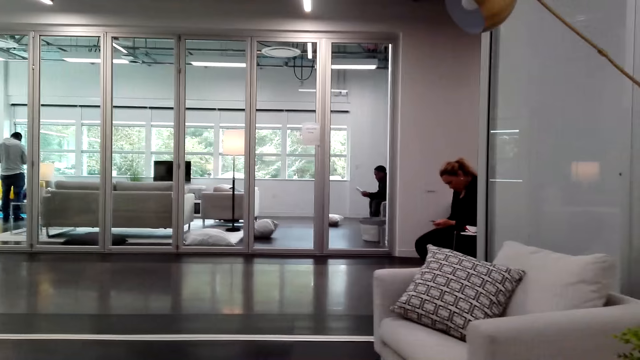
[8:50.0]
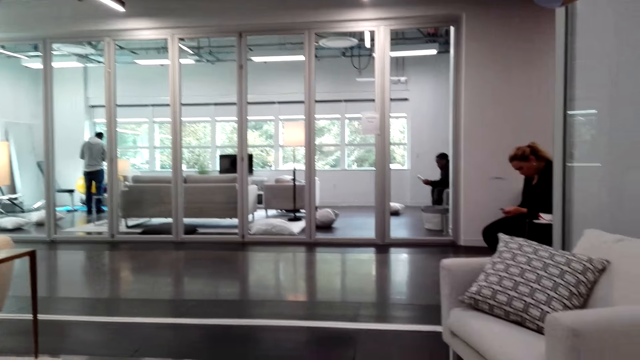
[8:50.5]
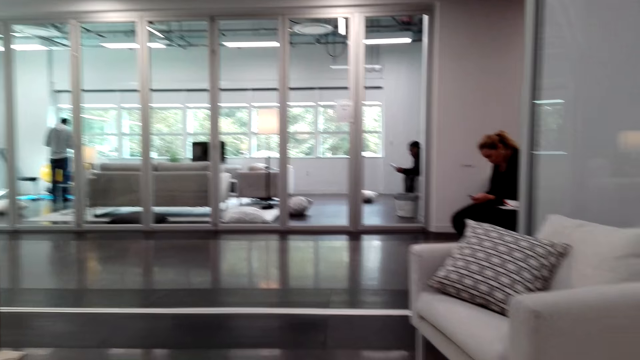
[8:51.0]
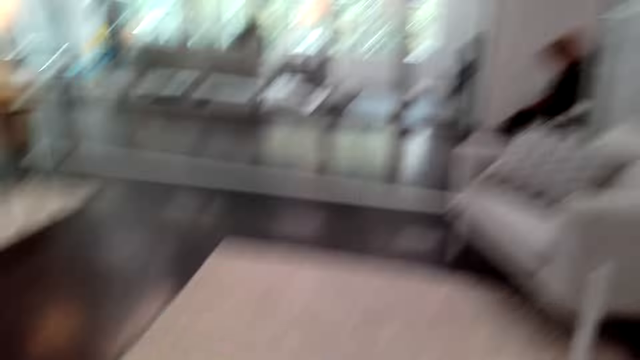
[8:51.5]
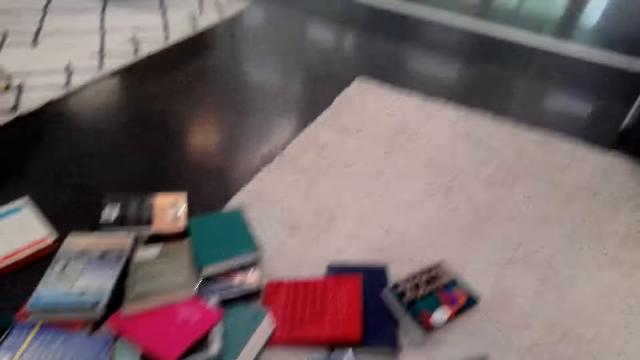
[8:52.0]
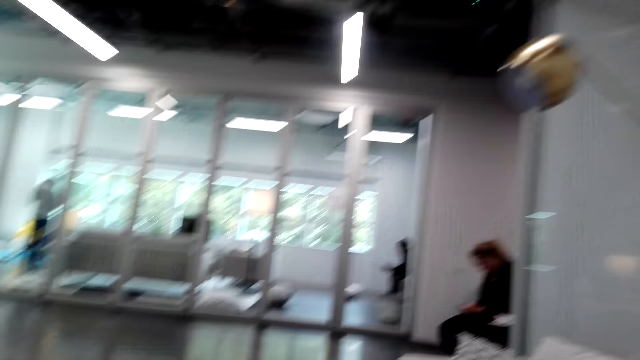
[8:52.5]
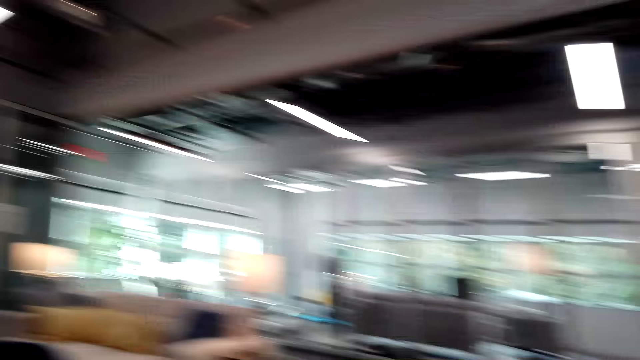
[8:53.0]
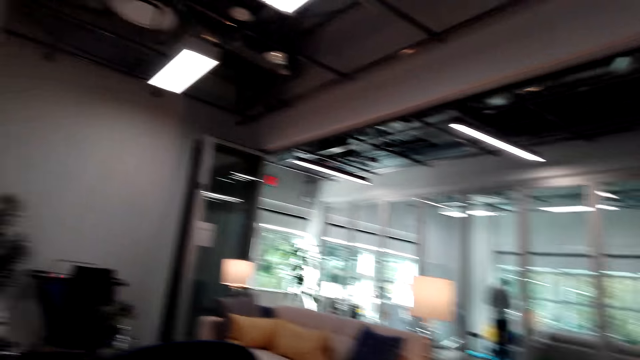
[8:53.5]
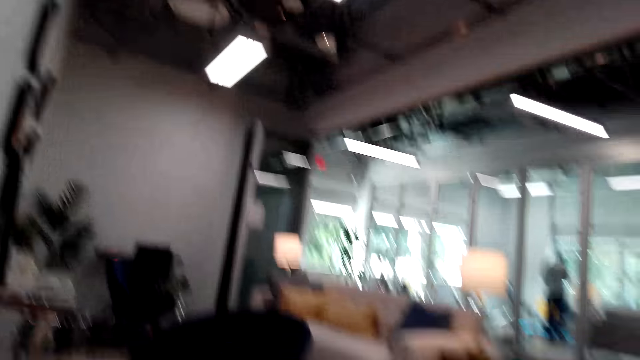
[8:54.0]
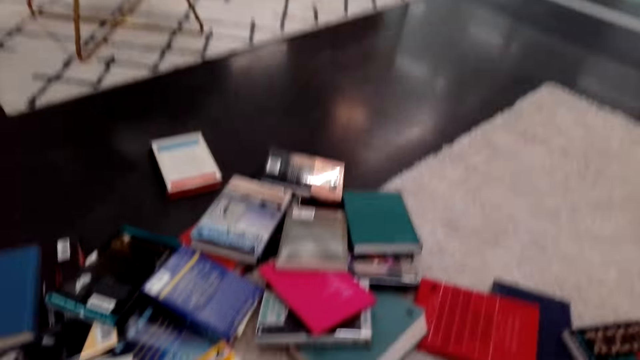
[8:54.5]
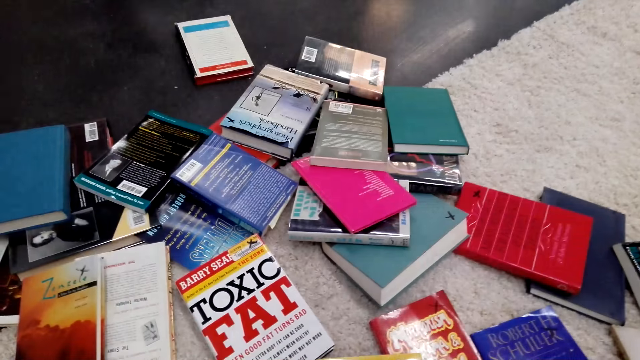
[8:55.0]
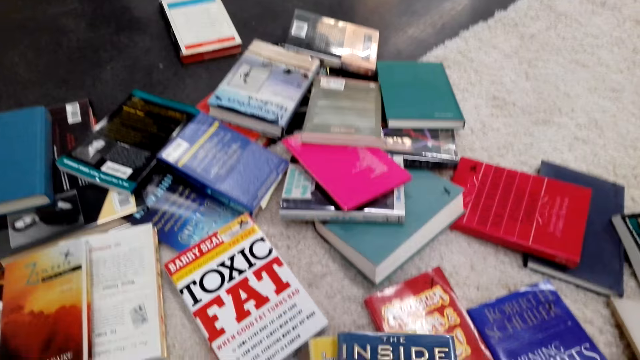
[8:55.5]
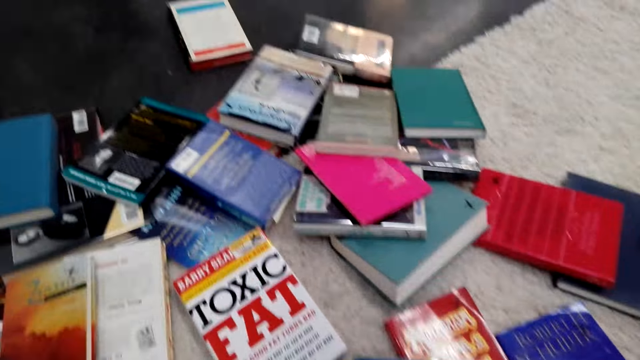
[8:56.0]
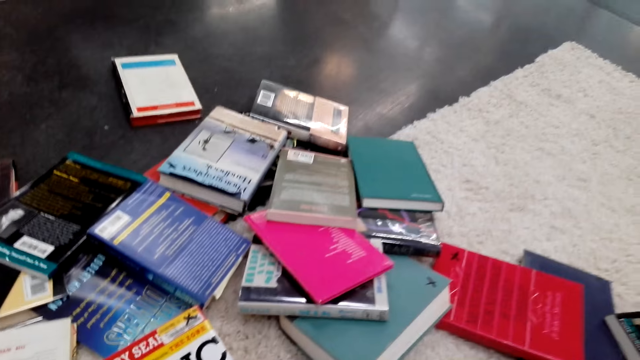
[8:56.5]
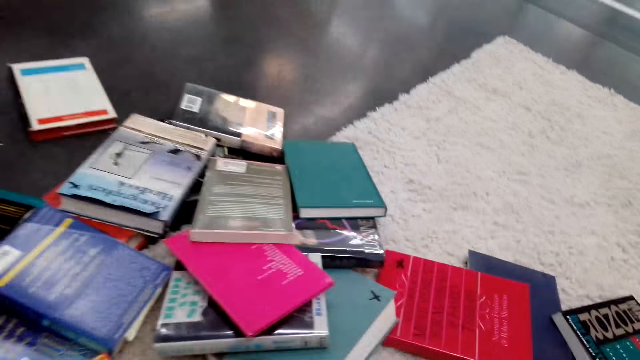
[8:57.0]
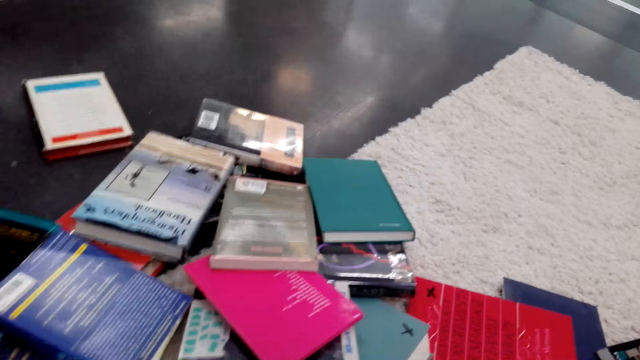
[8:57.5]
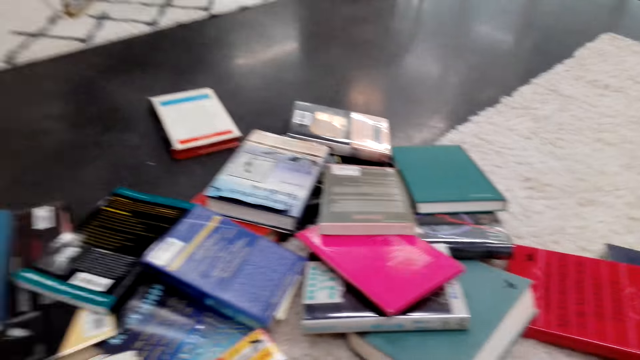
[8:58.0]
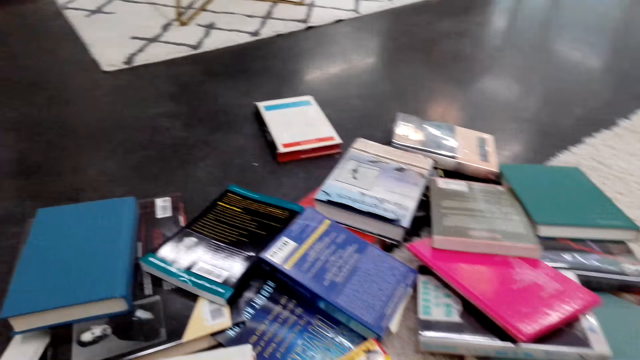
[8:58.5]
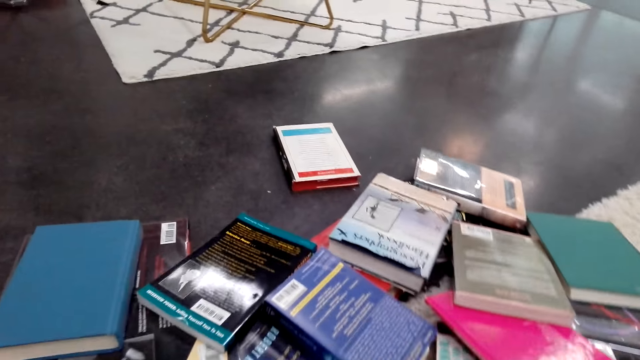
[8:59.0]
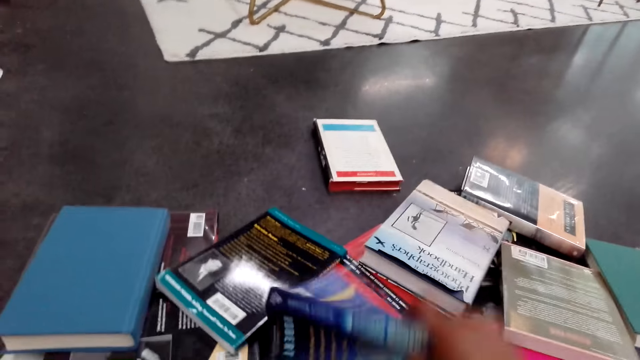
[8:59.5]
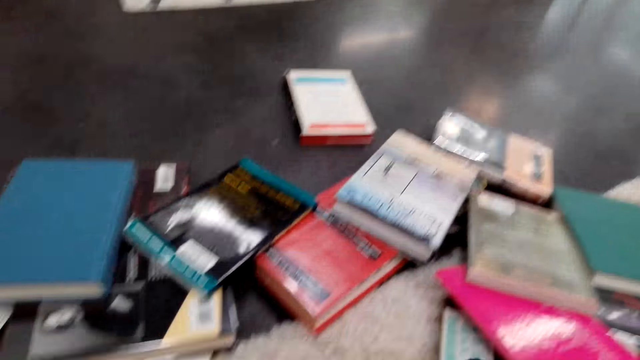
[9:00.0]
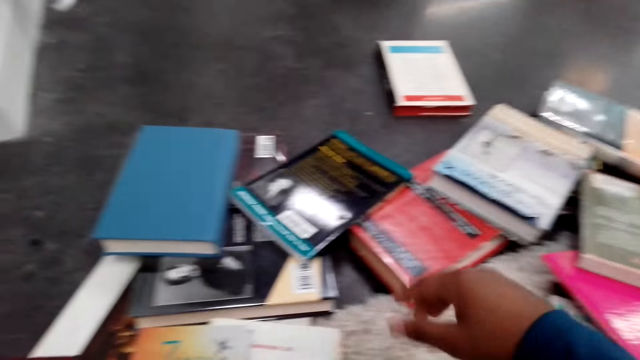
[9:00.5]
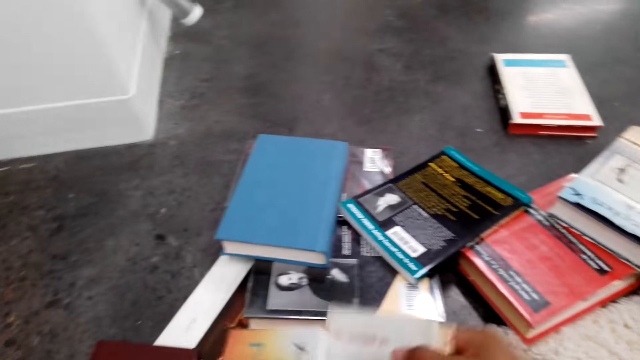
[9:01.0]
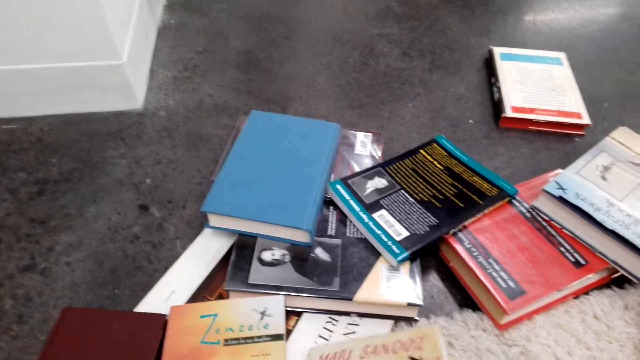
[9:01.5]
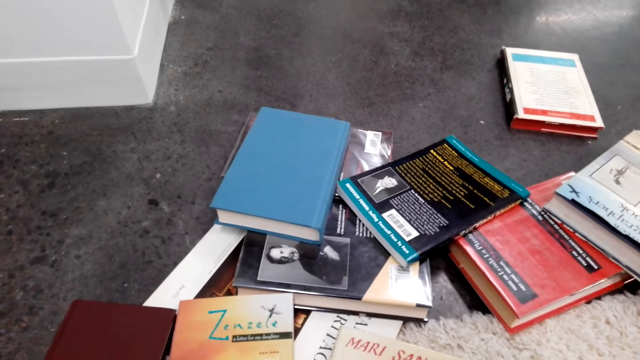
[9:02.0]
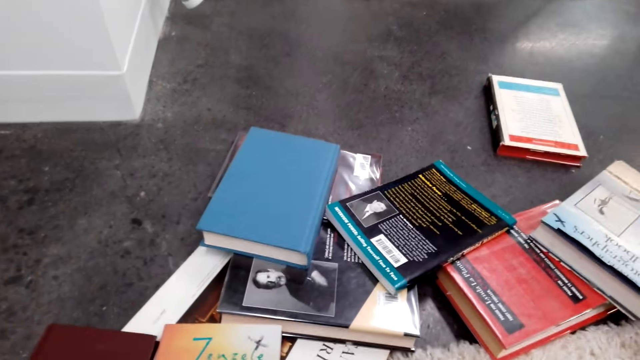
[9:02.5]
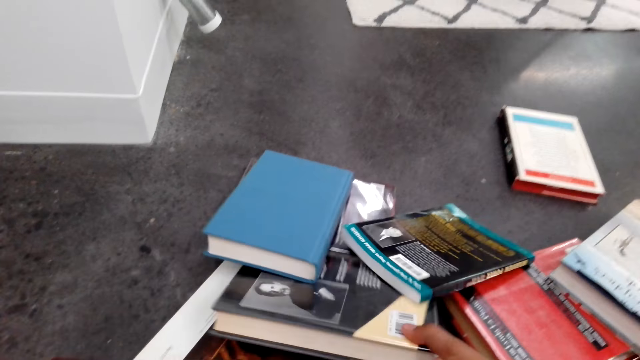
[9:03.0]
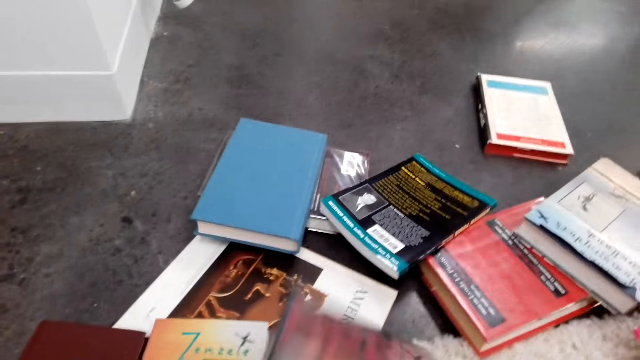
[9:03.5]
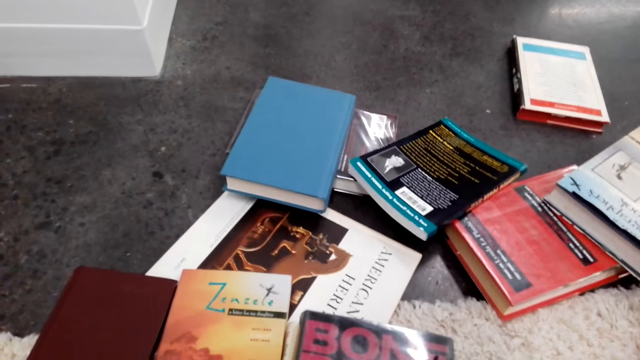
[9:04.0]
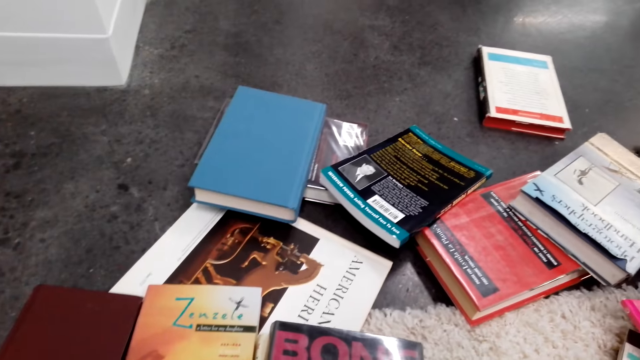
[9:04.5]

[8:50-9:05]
A man stands. The camera wearer looks around. They look at the books. They look at the books on the floor. They arrange the books. They pick up a book. They look around. They put the book down. They arrange the books on the floor.

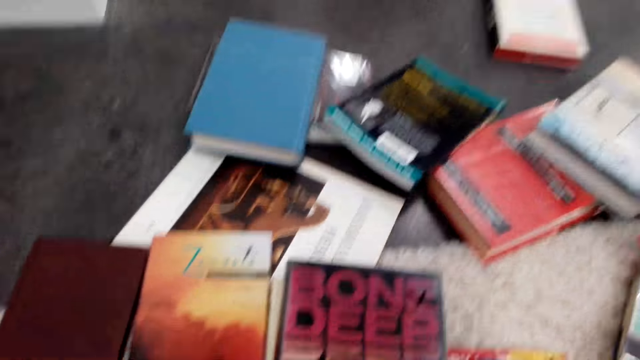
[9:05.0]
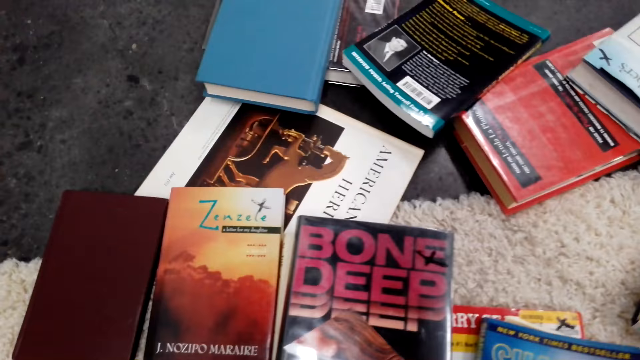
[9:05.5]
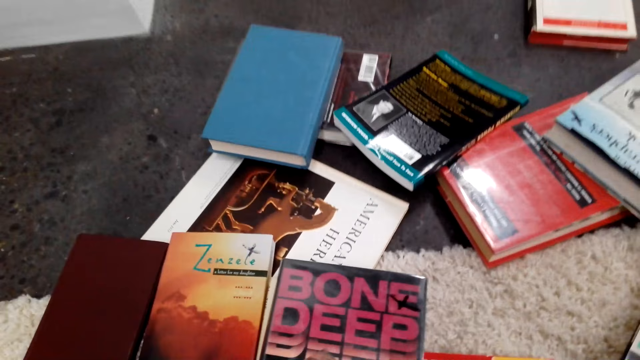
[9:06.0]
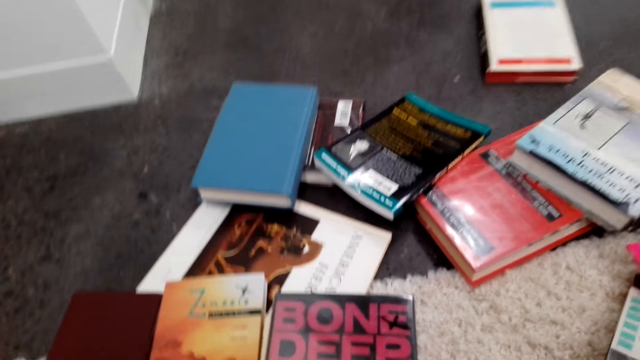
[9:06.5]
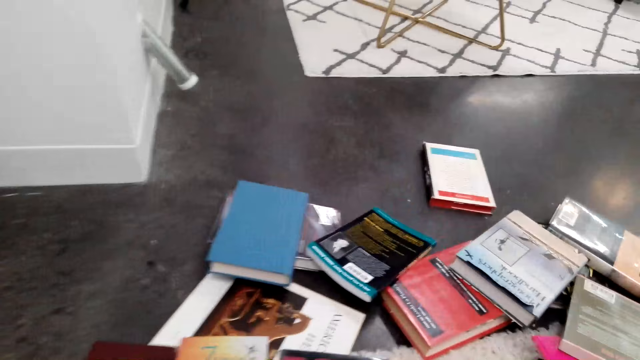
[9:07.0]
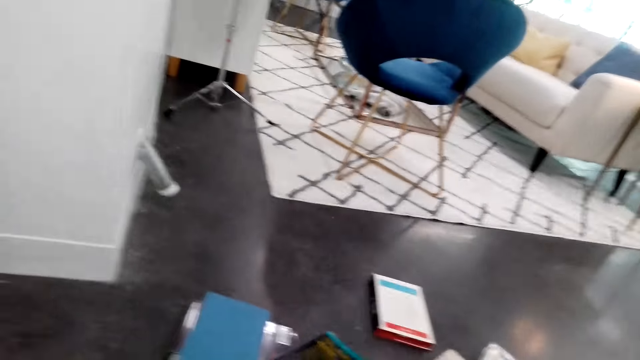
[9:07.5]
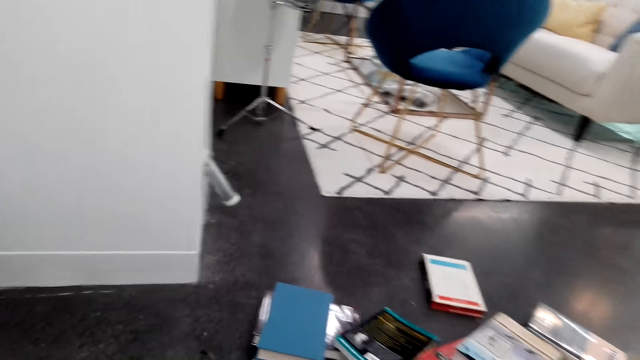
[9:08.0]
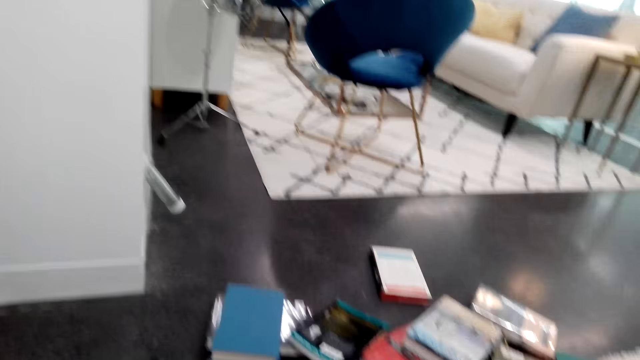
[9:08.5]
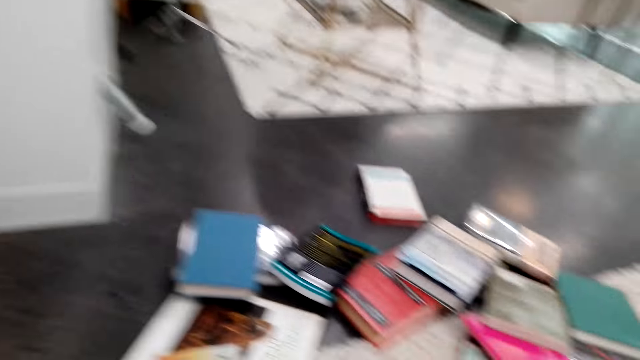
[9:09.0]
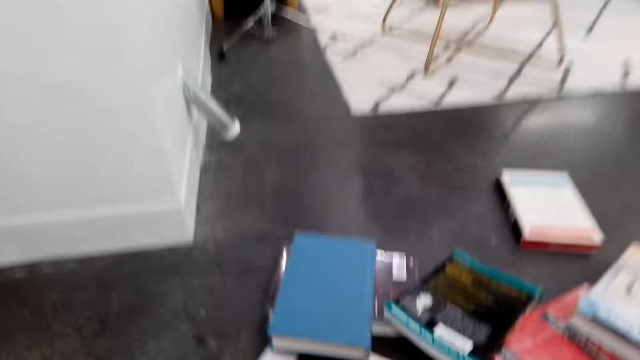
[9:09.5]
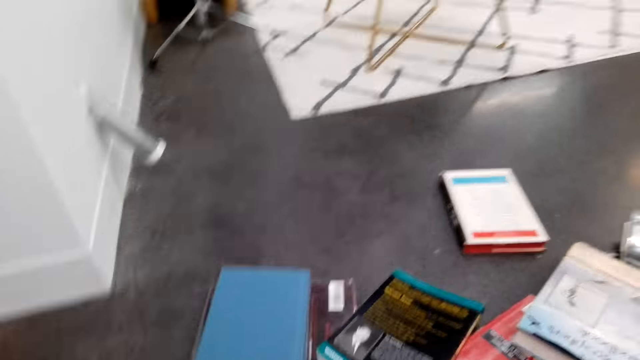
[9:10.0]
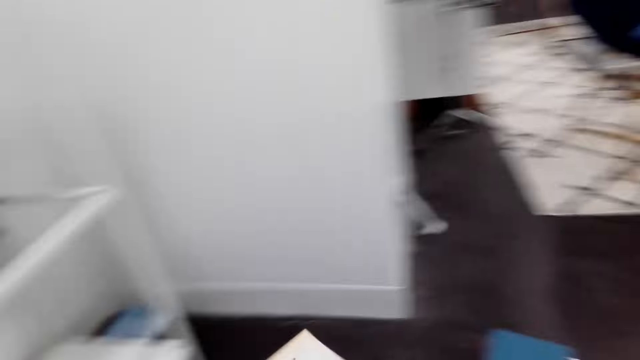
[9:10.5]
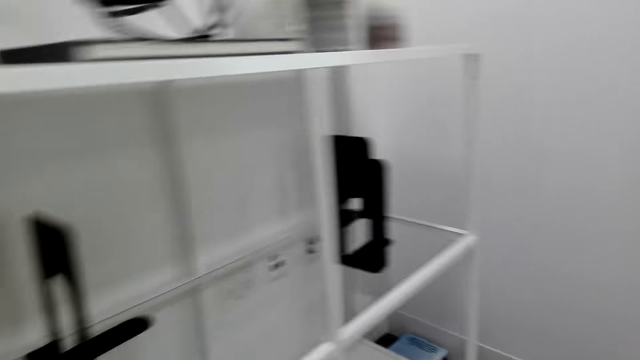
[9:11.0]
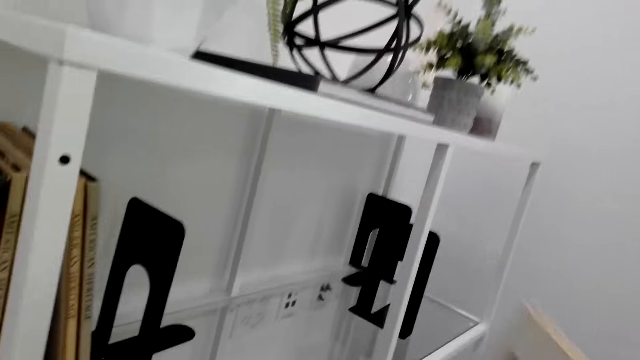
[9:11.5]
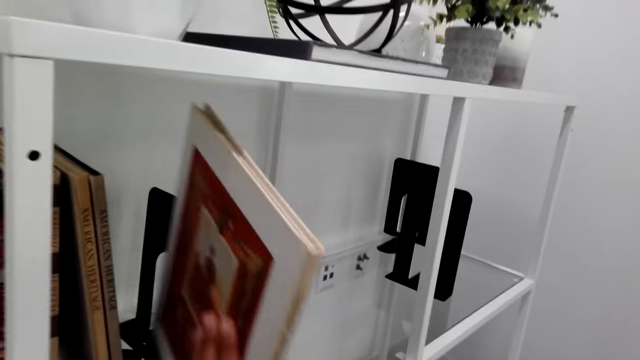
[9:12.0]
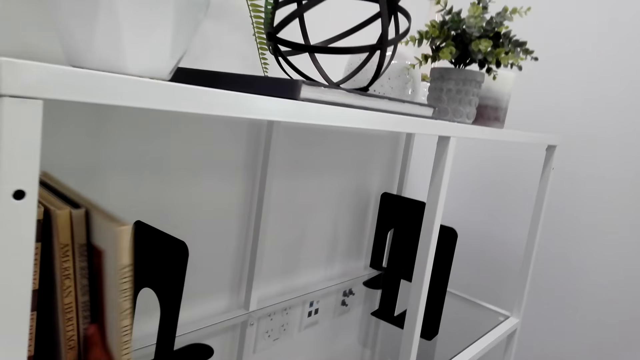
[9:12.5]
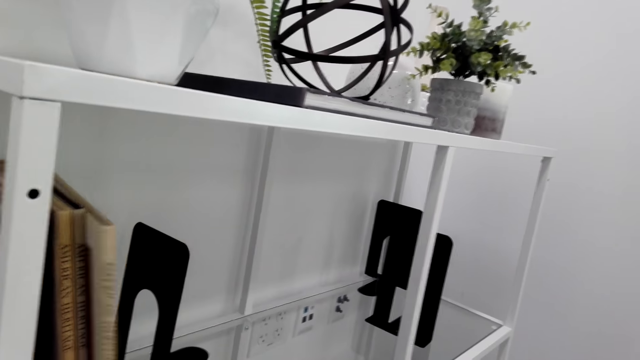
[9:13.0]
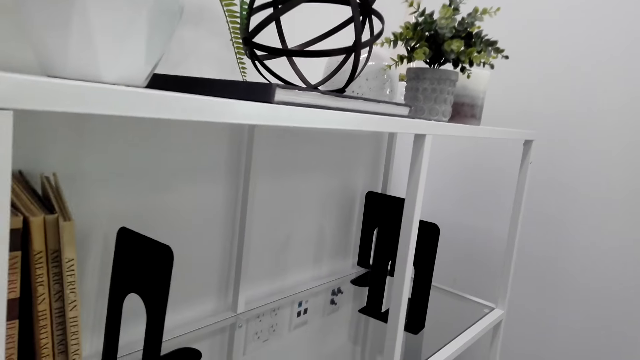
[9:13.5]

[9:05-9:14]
The camera wearer stares at the books. They arrange the books on the bookshelf. They look around. They stare at the shelf.
